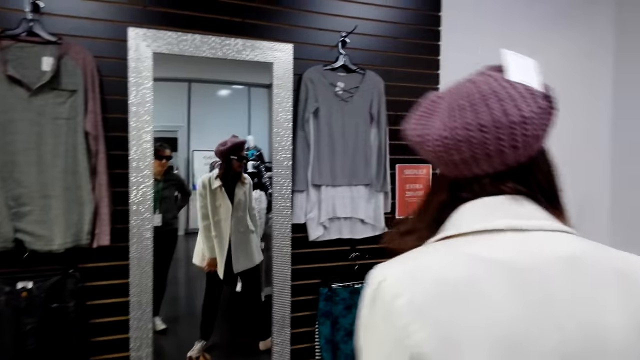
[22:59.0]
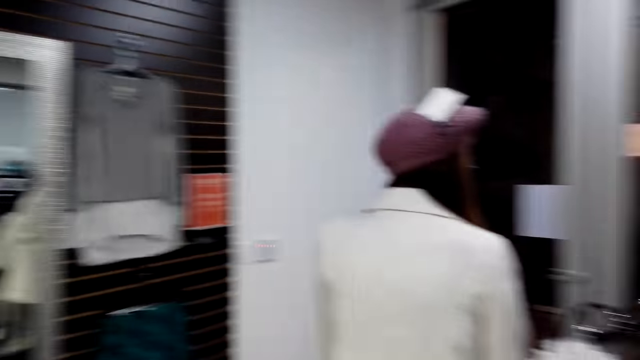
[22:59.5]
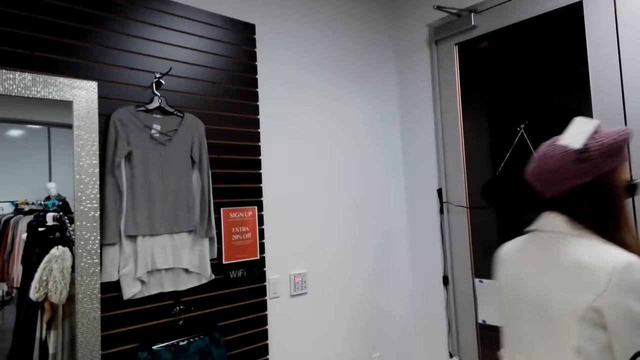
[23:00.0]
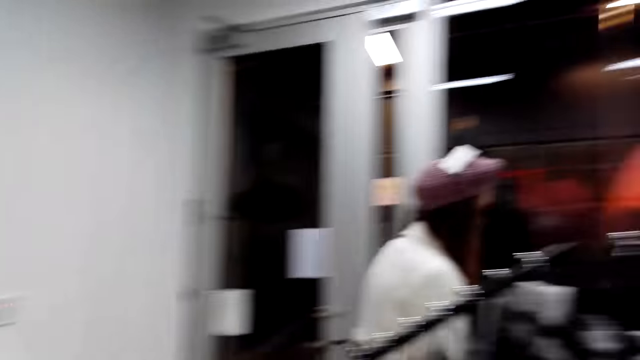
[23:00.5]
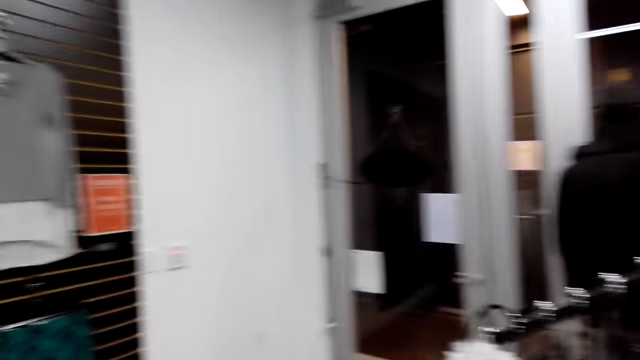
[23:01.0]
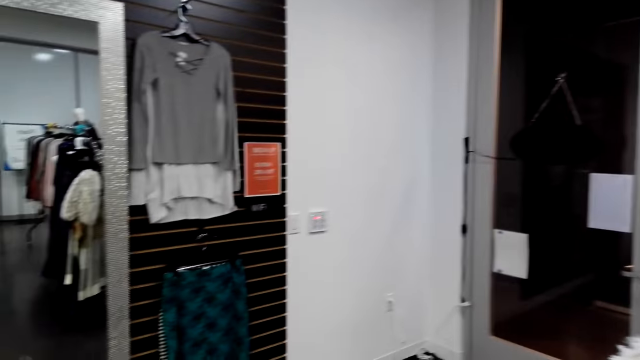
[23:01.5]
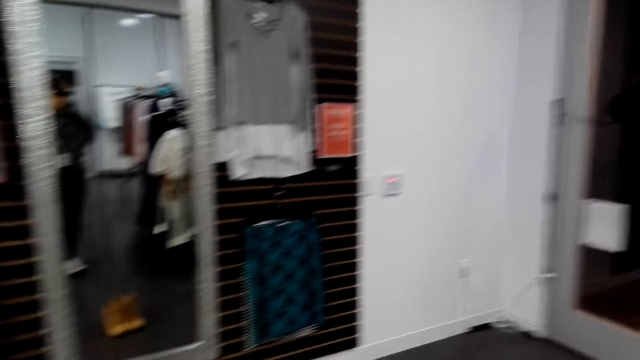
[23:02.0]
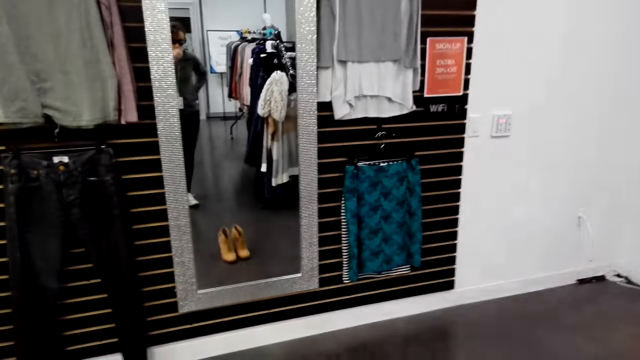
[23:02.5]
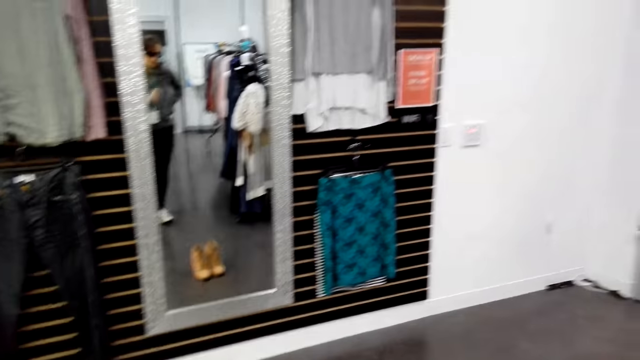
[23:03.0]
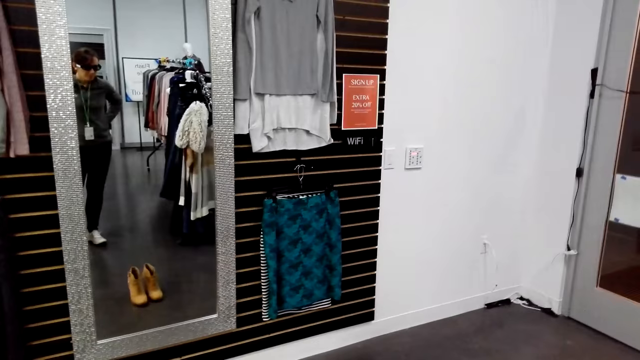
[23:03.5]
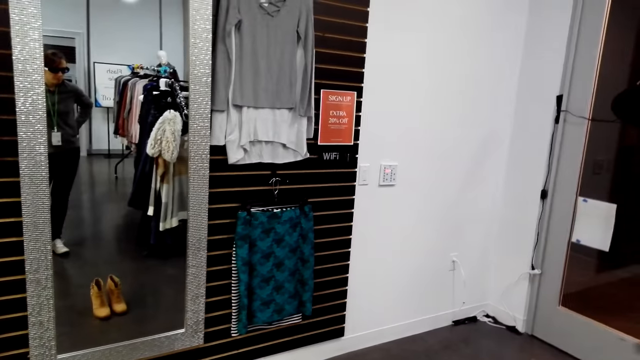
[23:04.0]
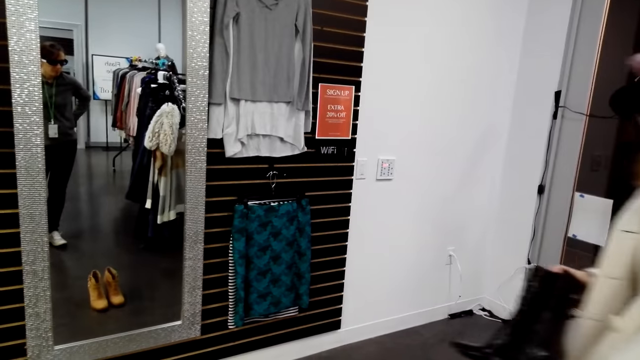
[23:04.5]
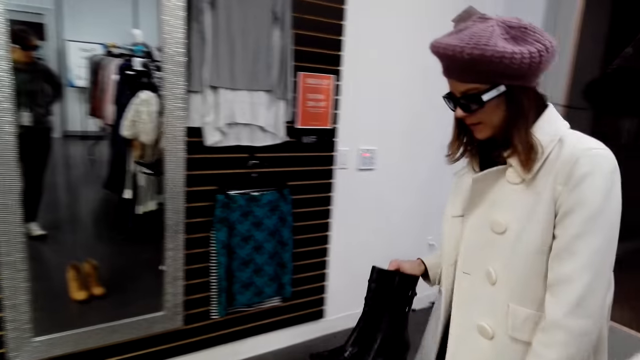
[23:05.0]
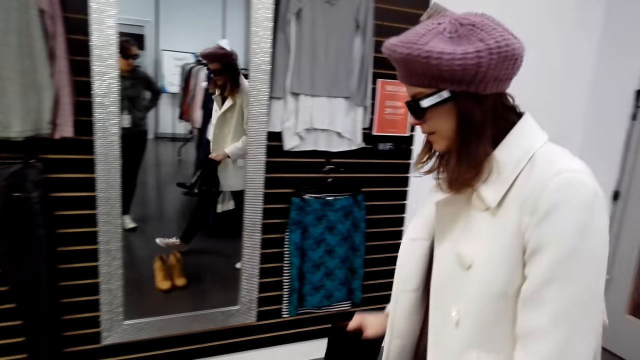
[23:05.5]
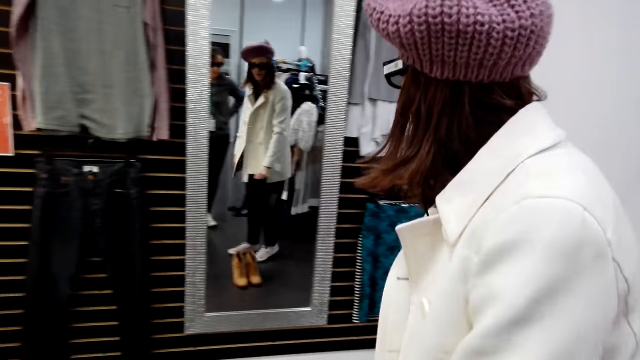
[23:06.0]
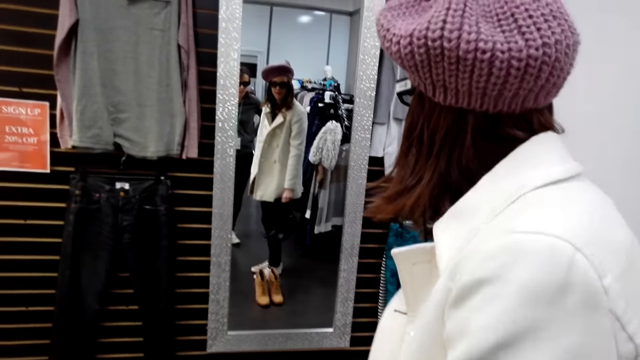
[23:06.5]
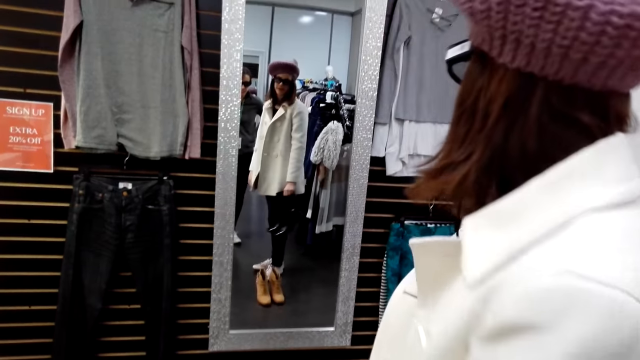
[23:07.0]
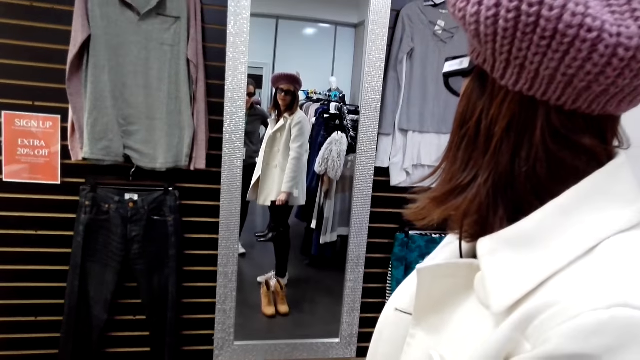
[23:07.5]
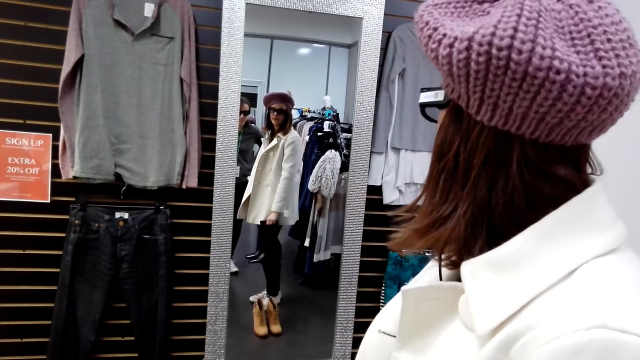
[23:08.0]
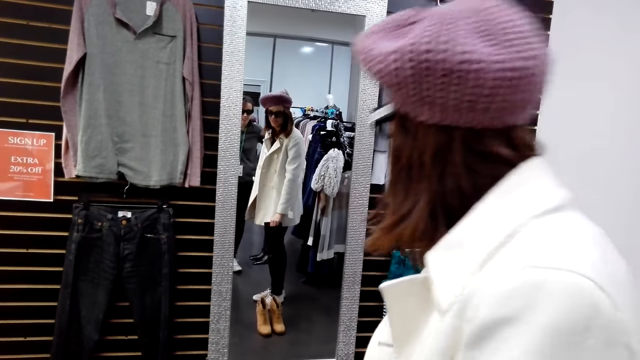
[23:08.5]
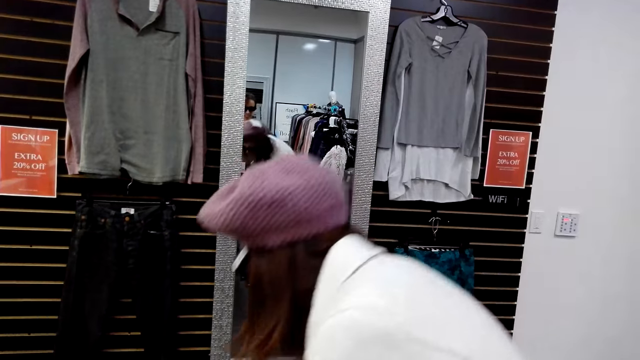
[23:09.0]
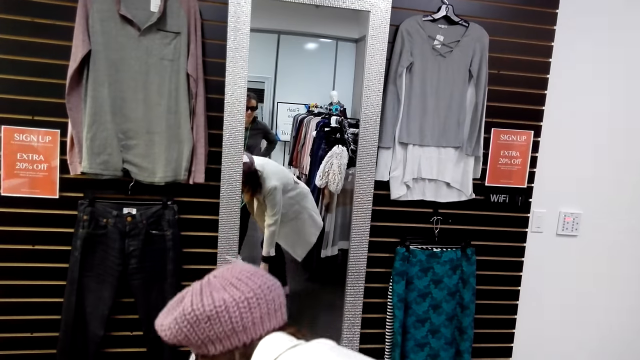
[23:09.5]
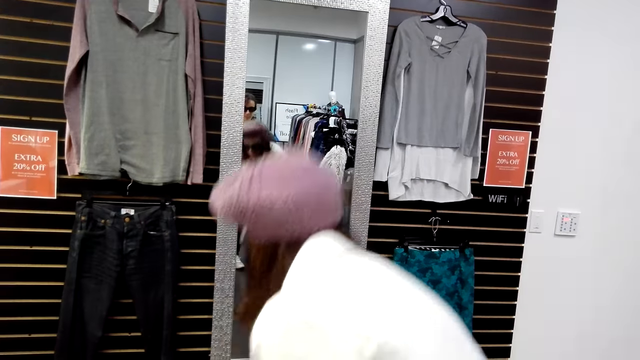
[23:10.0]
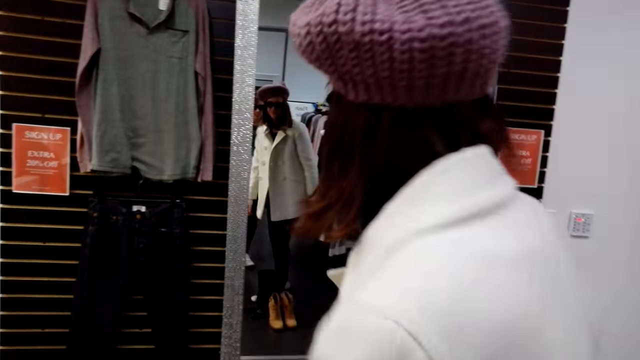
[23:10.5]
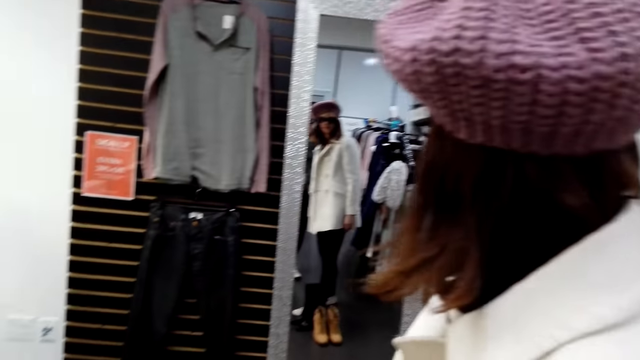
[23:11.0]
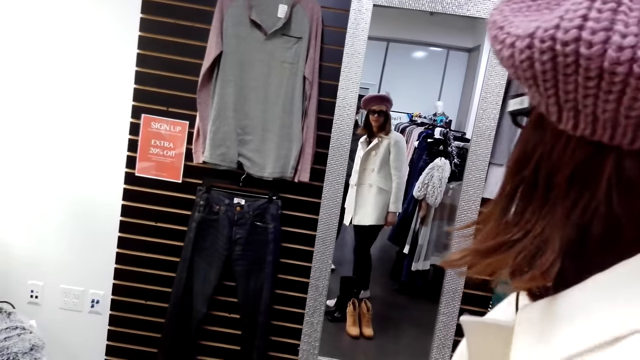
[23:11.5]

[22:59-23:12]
The woman walks in the store. The camera wearer looks at the woman. They look at the mirror. The woman walks in the store and carries the boots. The woman looks at the mirror and puts the boots down. The camera wearer puts down the boots.

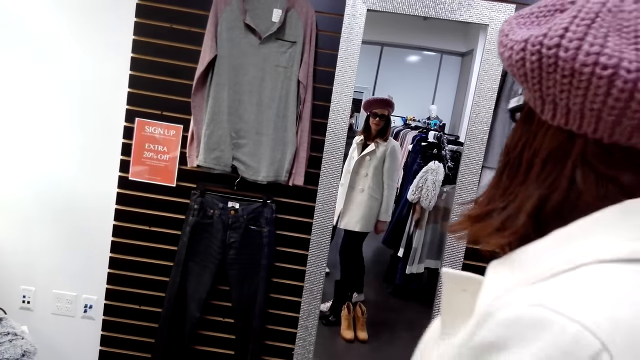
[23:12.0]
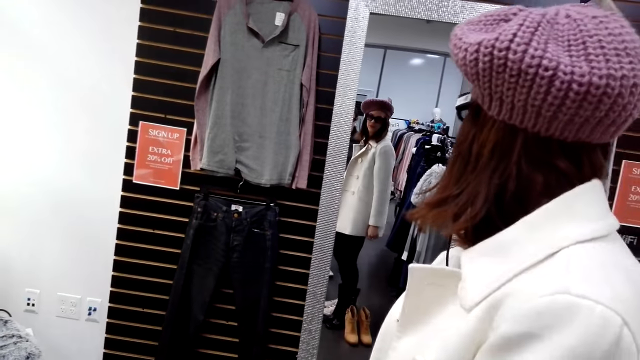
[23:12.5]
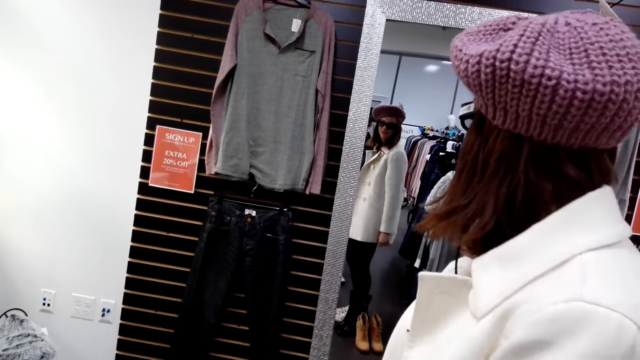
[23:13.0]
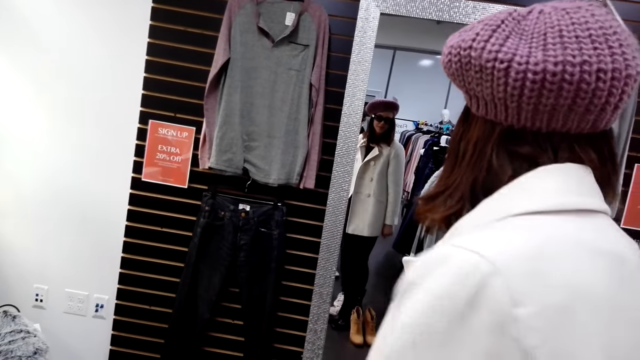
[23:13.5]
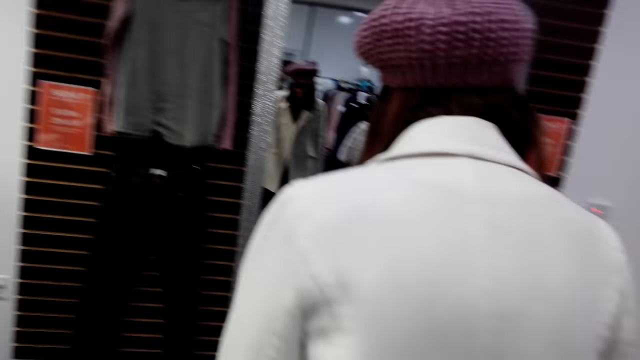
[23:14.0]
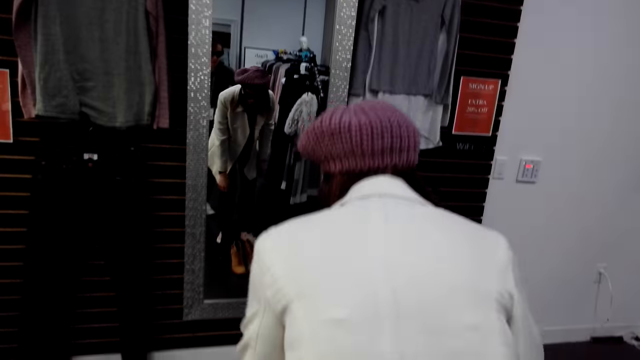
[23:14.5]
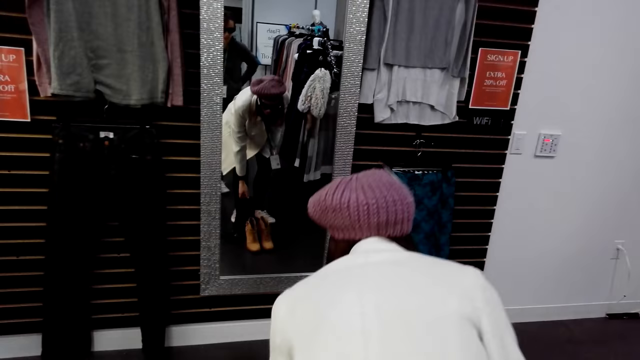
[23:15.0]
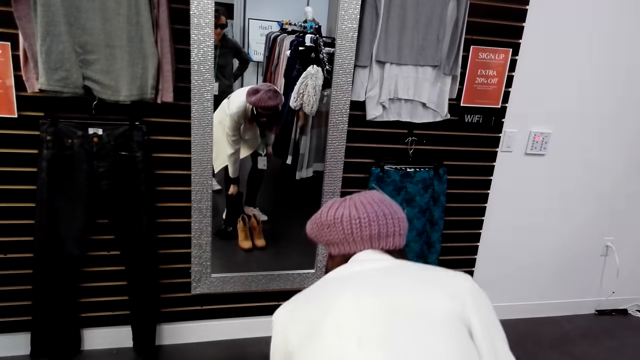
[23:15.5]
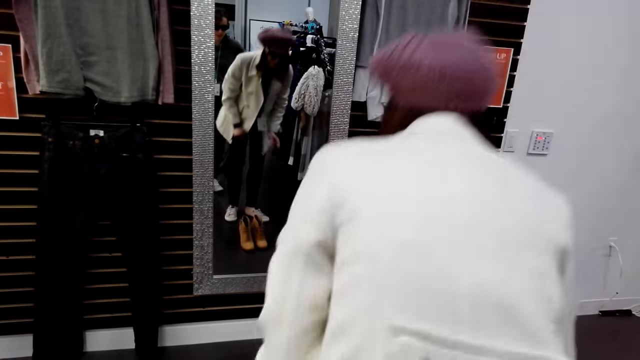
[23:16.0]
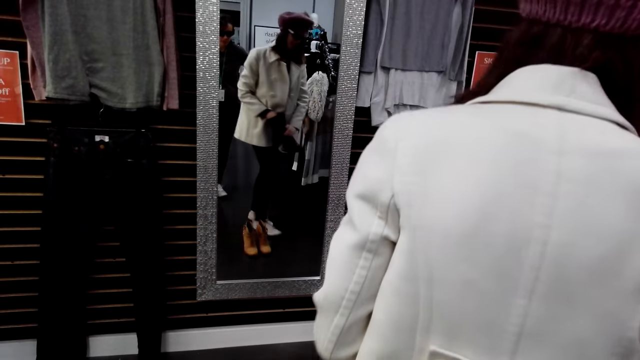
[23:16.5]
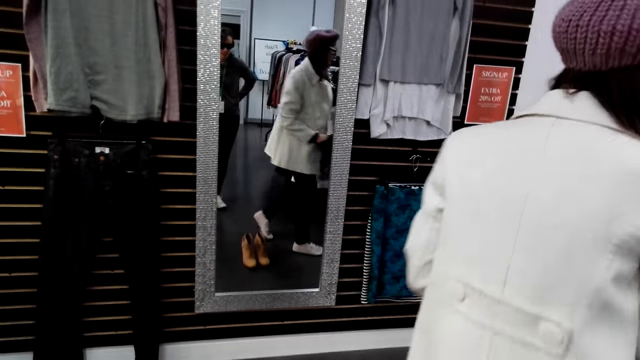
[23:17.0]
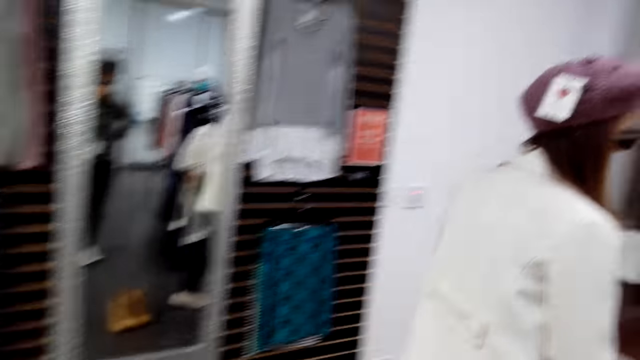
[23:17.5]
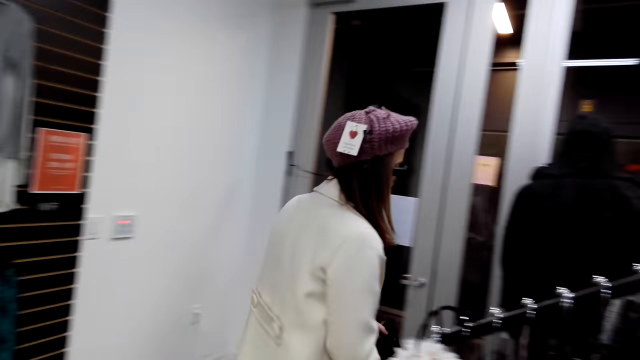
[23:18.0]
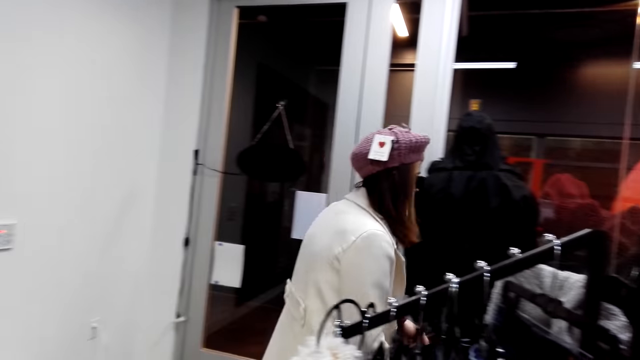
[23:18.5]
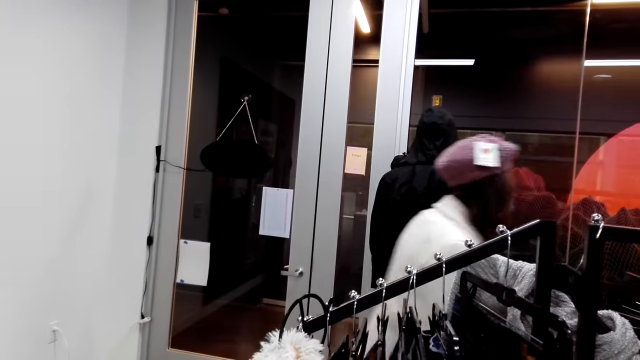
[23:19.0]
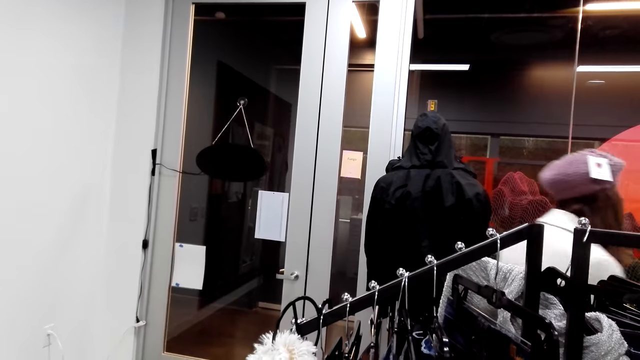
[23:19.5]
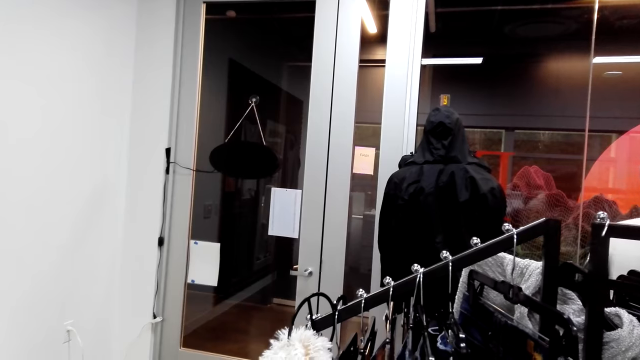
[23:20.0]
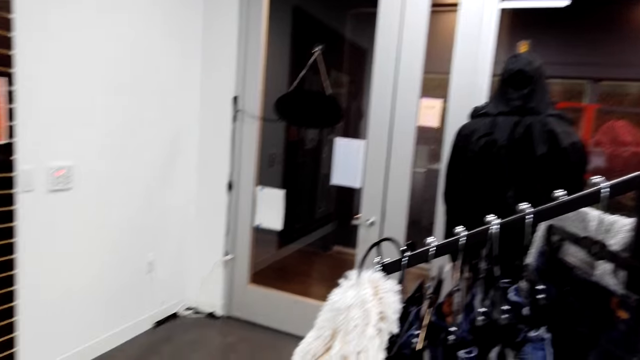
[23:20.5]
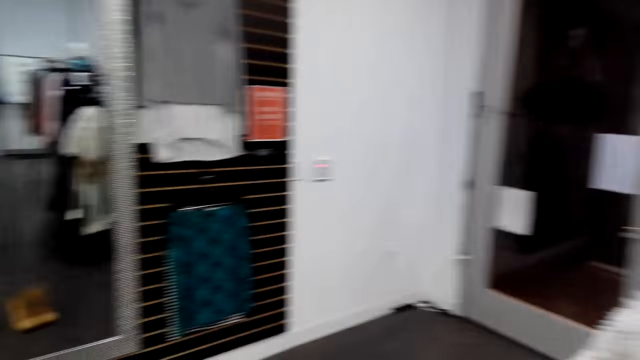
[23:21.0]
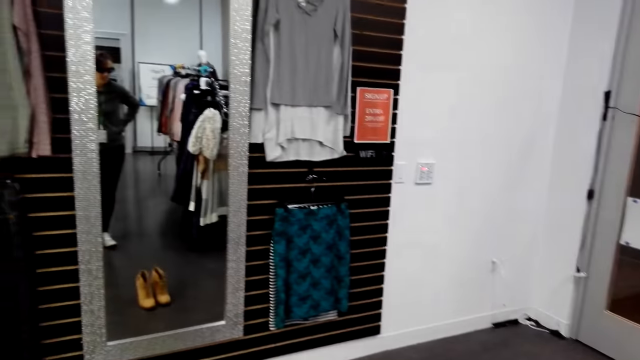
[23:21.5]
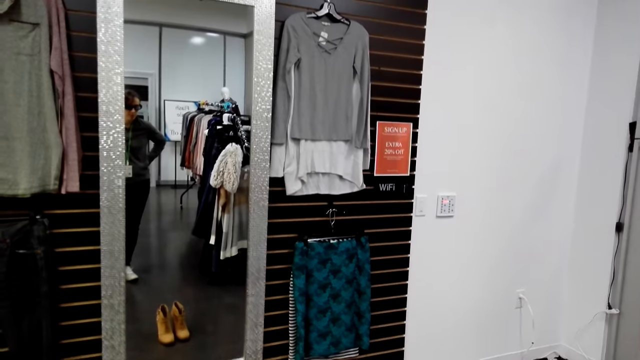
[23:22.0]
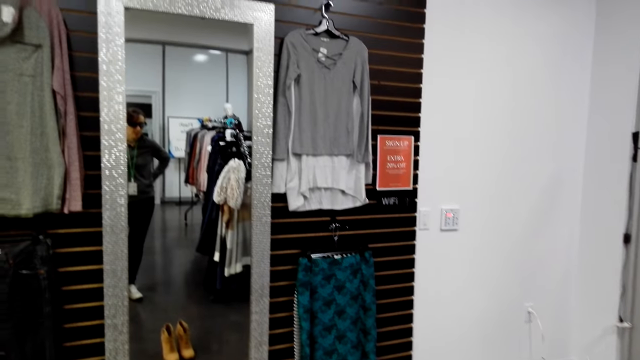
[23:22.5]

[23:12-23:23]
The woman looks at the mirror. The camera wearer converses to the woman. The woman takes the boots and walks in the store. The camera wearer looks at the woman. They look at the mirror.
